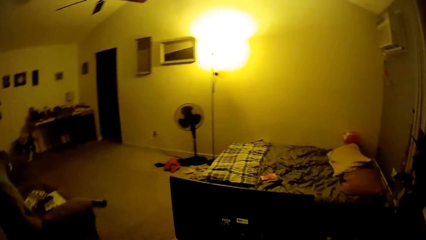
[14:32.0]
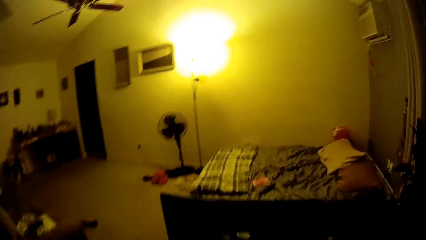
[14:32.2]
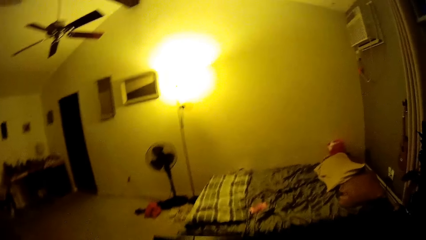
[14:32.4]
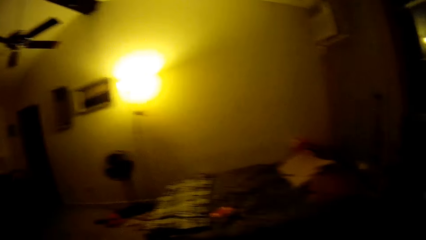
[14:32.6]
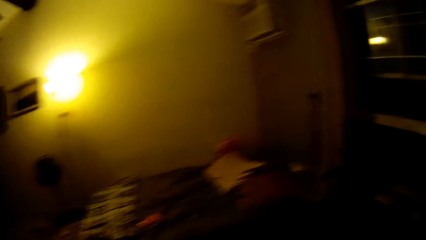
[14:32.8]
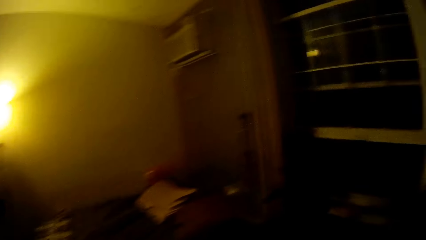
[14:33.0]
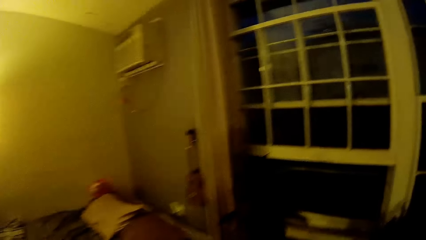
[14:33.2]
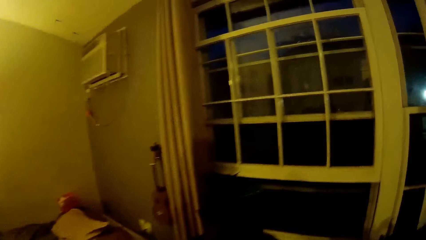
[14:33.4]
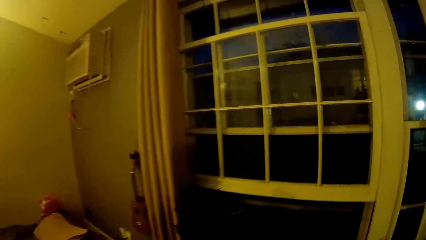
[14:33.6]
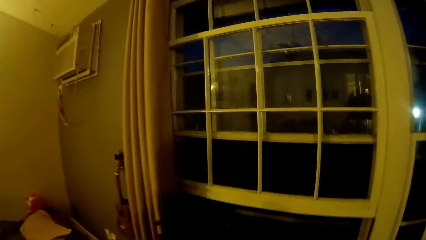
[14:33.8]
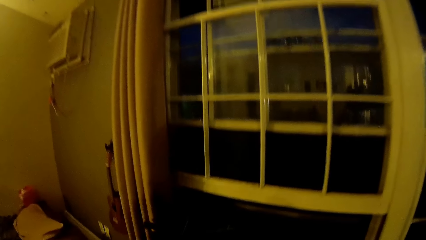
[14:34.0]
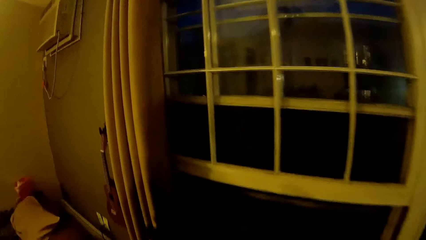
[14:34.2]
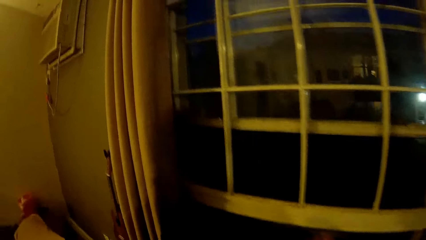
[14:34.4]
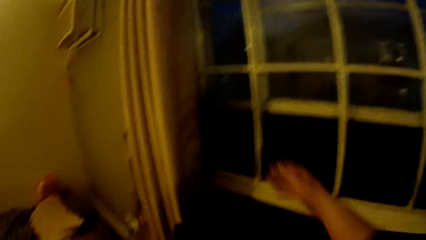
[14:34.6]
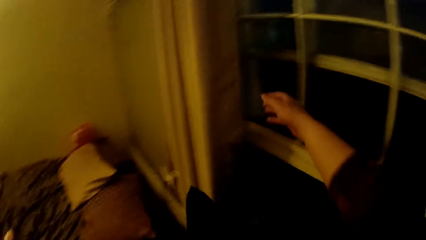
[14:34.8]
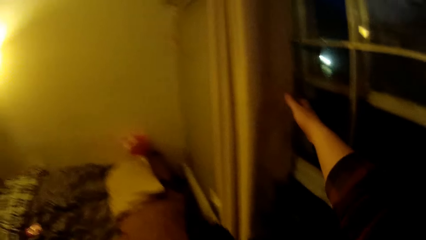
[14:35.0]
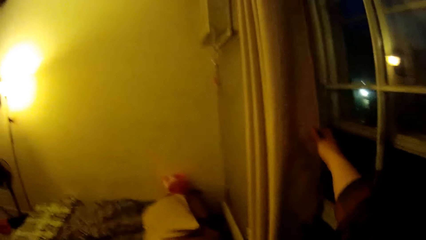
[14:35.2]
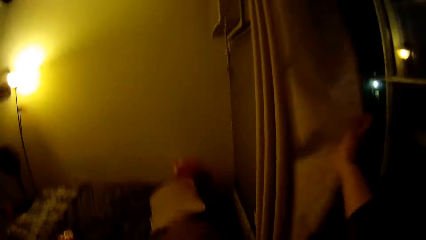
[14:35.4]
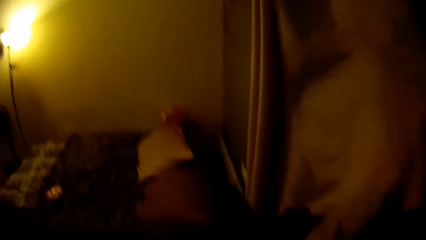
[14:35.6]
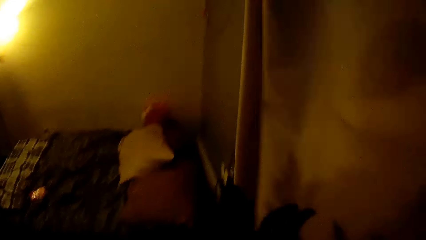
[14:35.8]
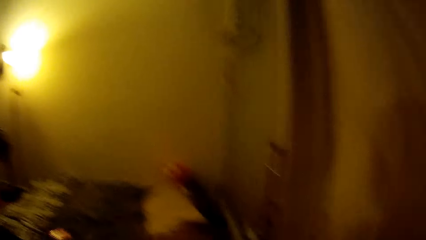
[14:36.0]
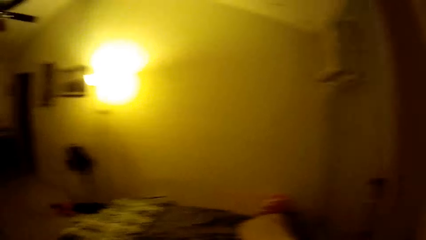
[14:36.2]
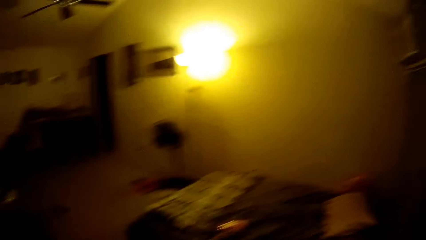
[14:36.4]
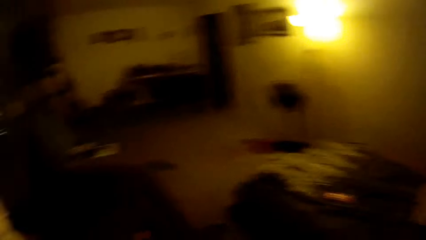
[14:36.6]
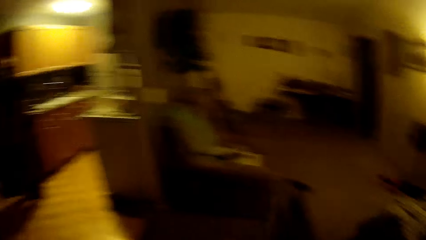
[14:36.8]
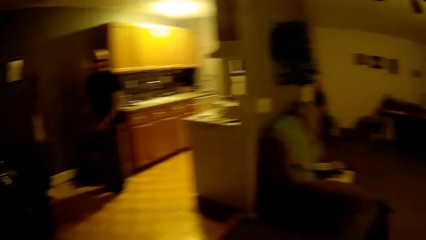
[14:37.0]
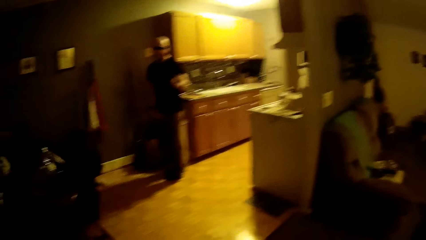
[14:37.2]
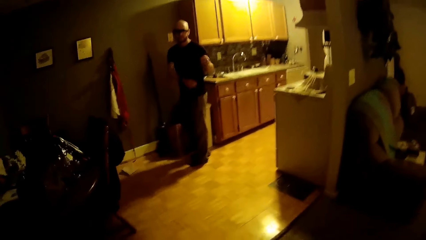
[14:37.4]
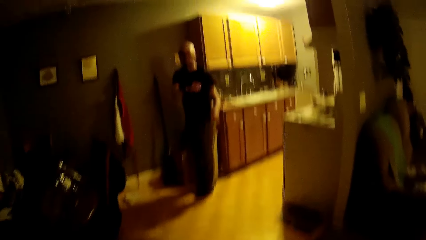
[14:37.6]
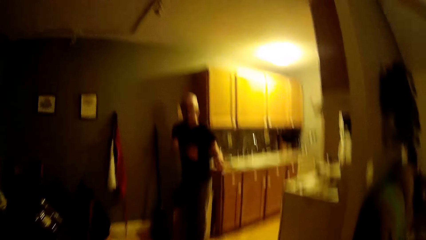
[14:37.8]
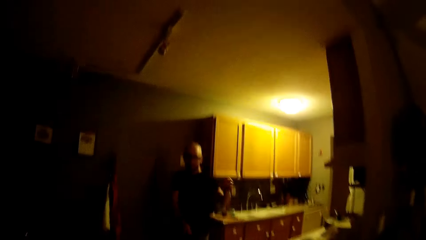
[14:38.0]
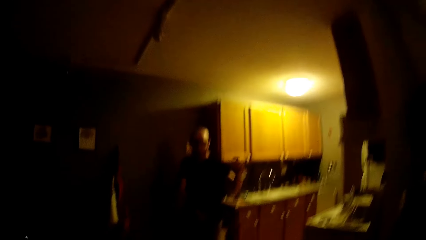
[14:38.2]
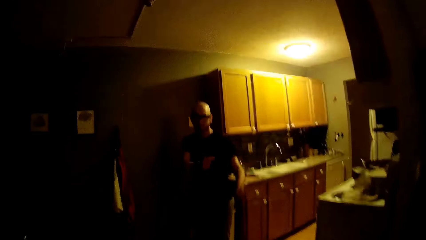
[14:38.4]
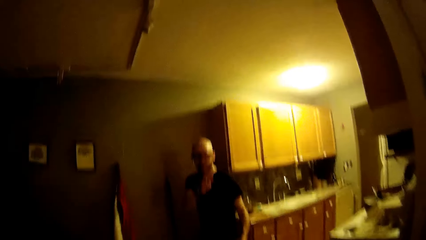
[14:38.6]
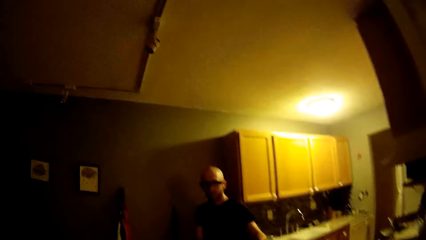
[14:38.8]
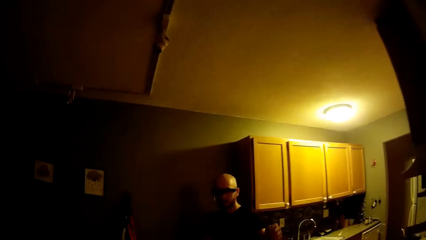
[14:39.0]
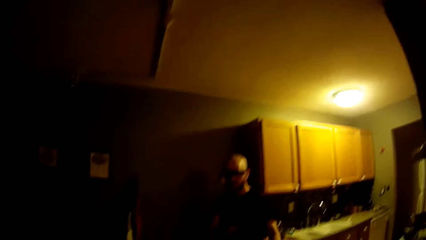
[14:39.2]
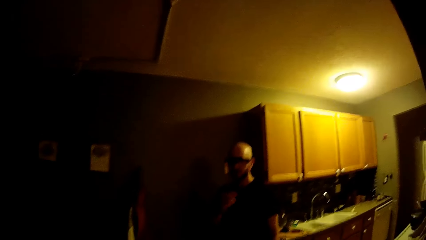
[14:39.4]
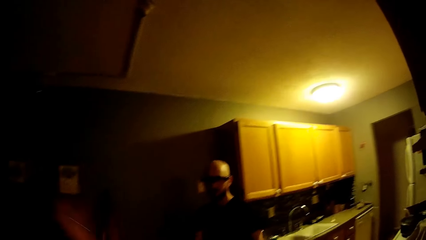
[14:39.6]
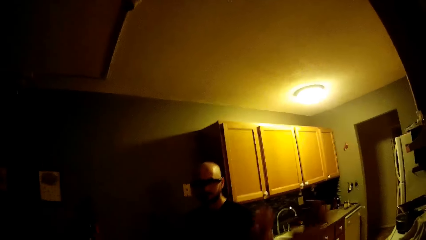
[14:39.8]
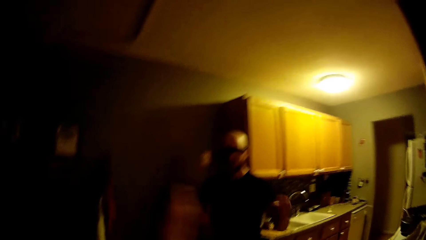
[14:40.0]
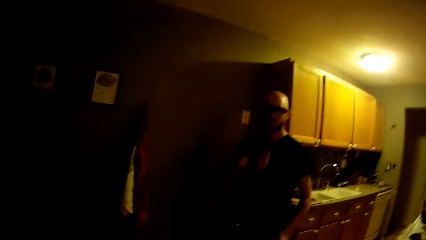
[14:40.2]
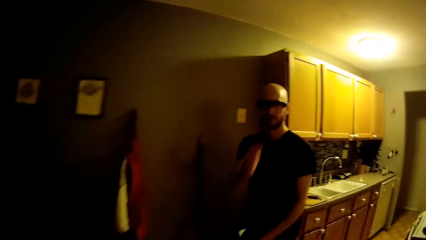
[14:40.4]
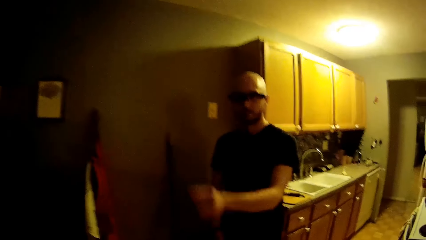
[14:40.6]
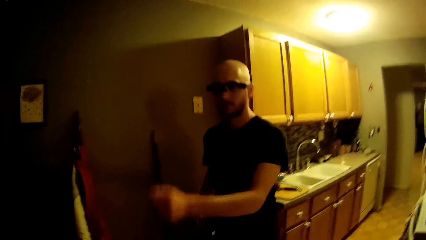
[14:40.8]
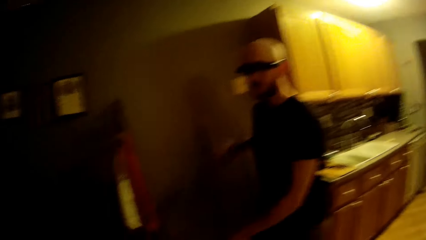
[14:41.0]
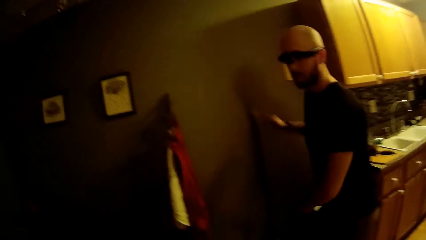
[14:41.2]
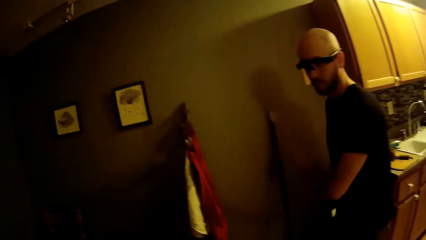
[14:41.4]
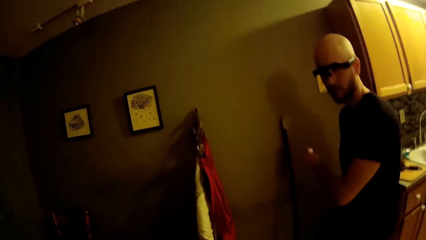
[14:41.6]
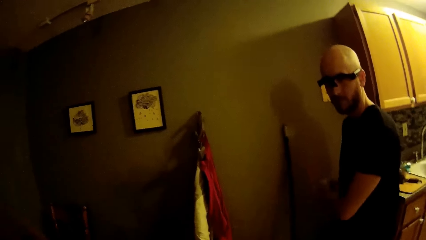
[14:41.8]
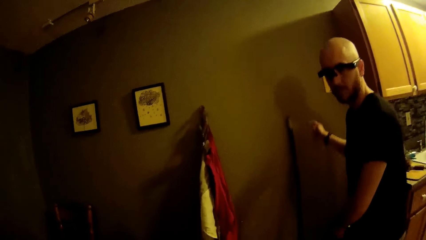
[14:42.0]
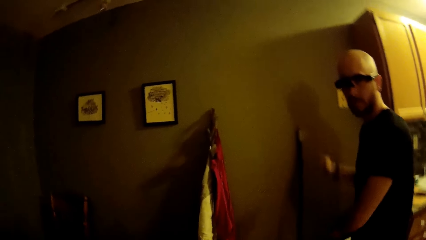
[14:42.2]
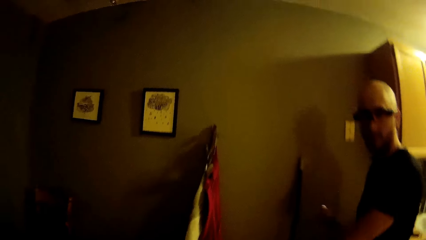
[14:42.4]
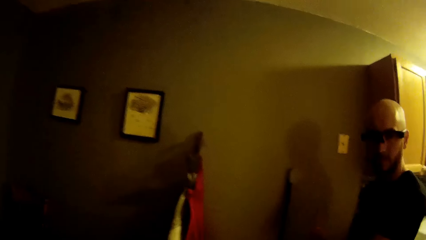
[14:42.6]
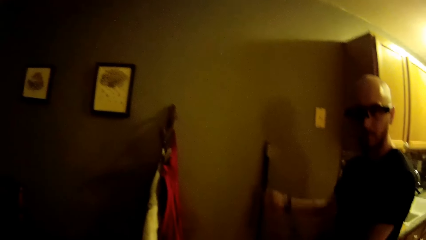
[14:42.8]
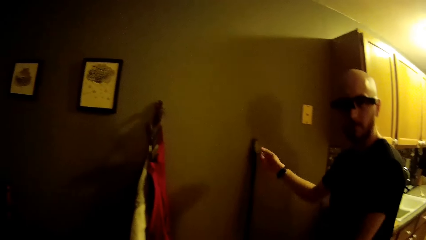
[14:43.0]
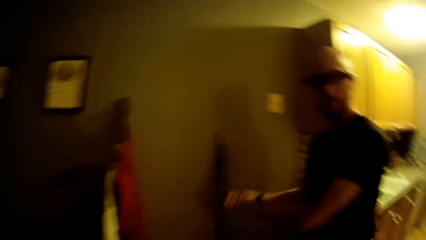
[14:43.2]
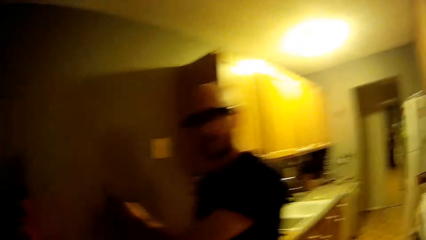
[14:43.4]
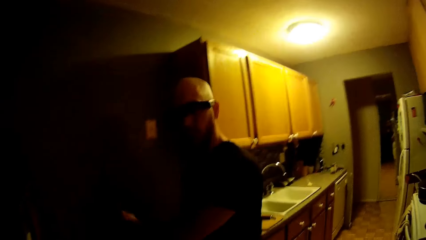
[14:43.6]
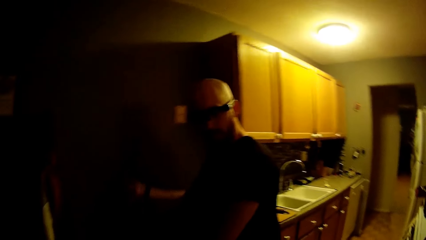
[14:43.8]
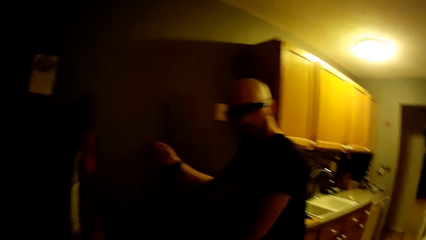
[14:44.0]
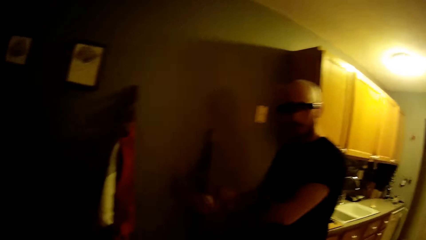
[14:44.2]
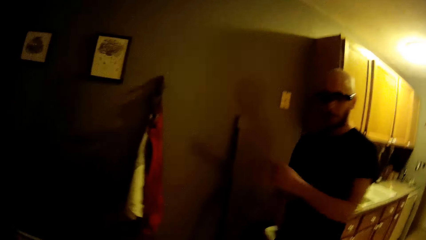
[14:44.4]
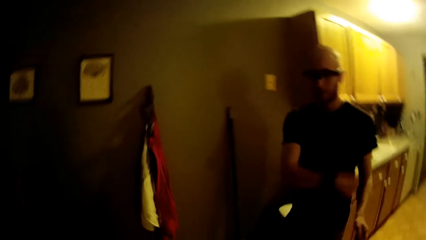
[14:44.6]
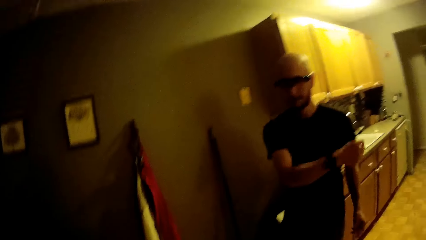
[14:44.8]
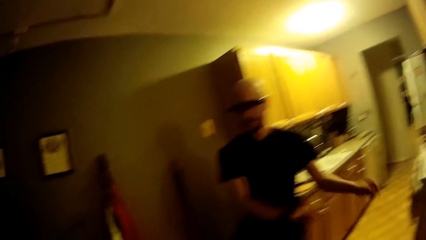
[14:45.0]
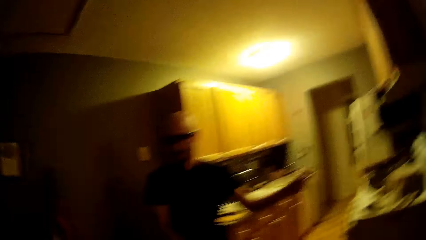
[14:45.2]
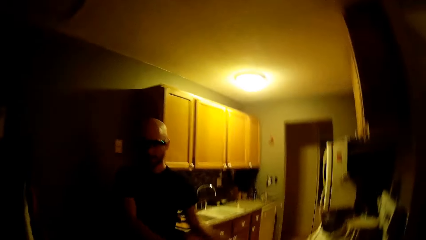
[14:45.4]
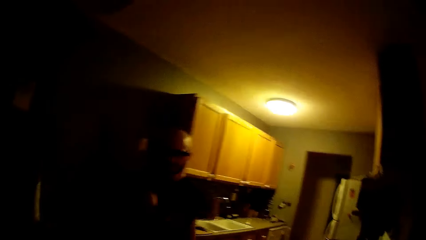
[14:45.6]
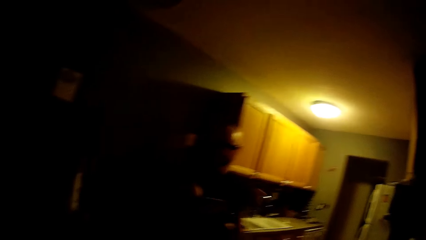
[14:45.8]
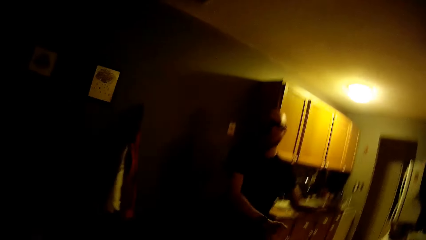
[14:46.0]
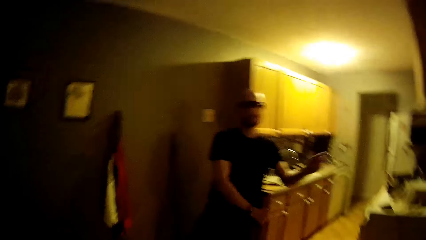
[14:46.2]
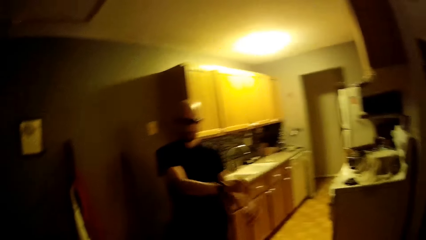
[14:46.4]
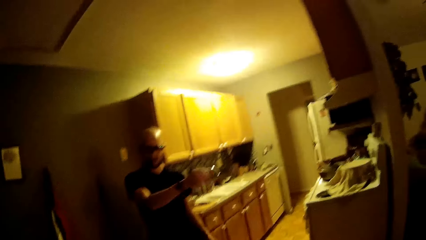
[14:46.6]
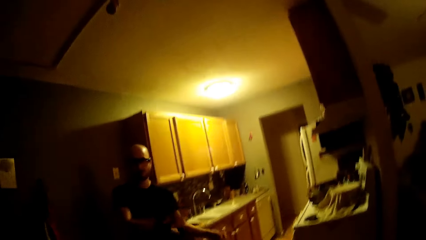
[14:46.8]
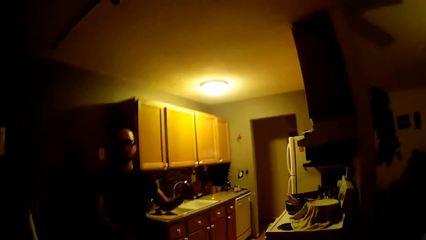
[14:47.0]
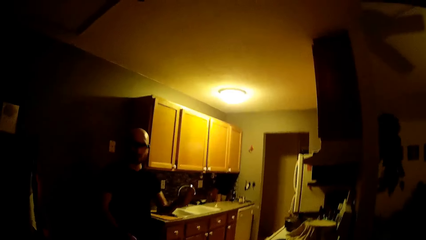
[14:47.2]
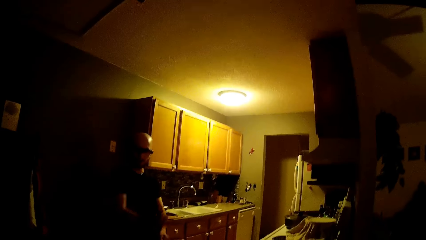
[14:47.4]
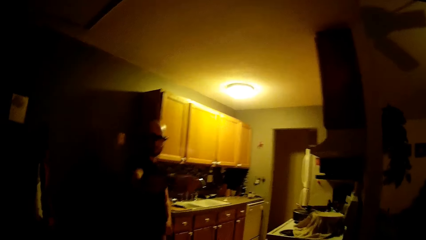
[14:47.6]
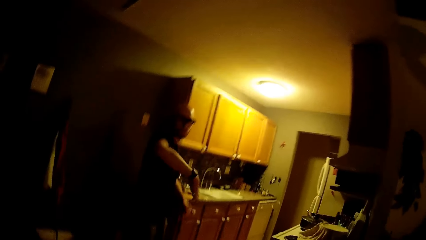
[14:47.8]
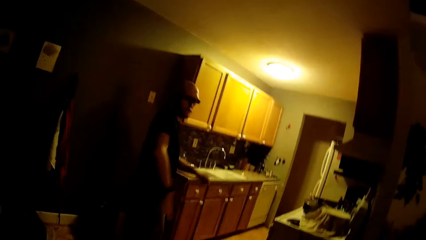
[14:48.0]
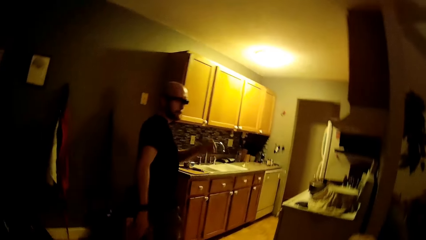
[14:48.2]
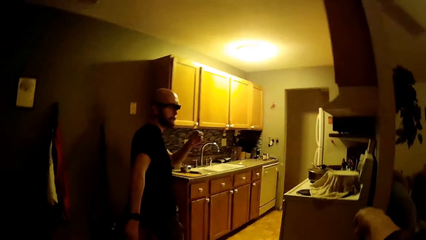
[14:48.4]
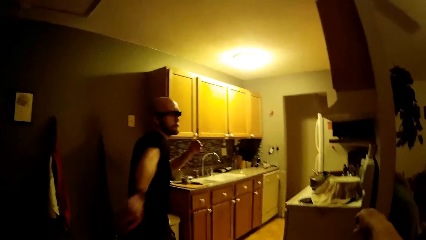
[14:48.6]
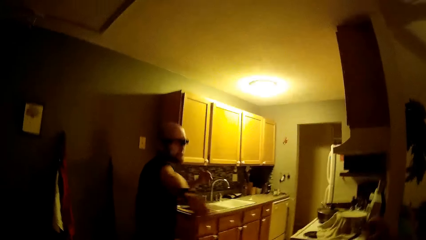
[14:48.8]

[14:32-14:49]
The camera wearer walks. She shuts the curtain. She pulls a cotton with her right hand. She sings. She walks. She speaks to a man. The man dances. The camera wearer sings. The man dances.
